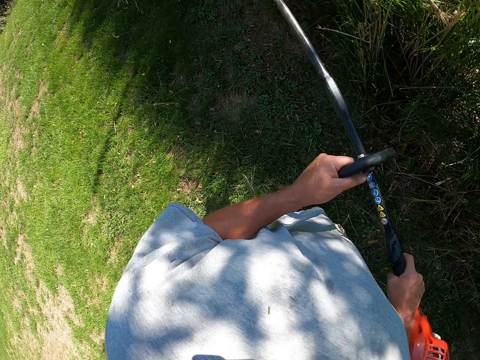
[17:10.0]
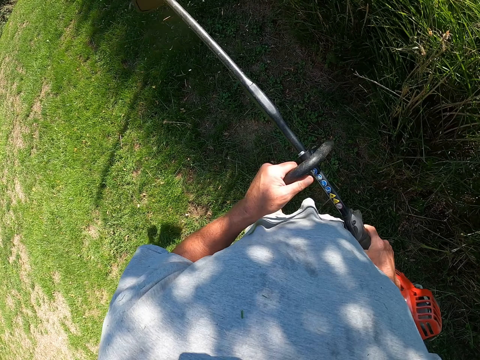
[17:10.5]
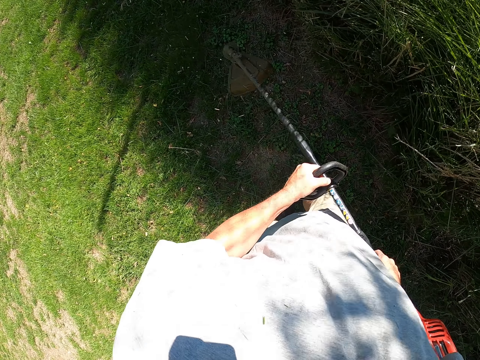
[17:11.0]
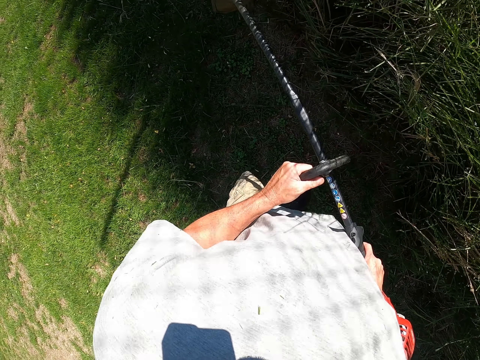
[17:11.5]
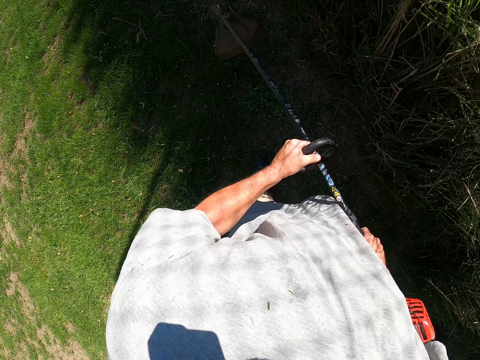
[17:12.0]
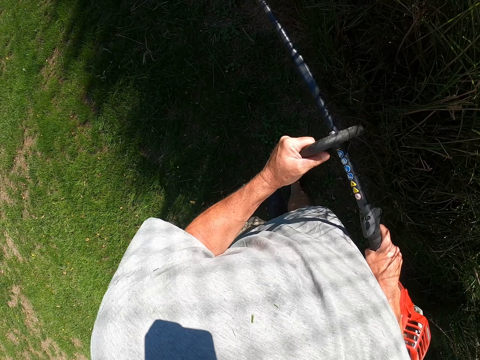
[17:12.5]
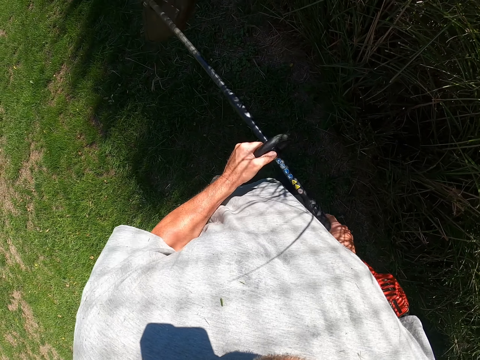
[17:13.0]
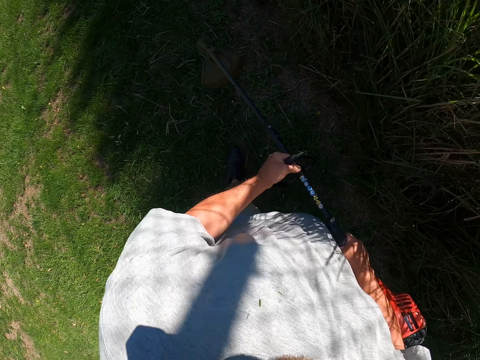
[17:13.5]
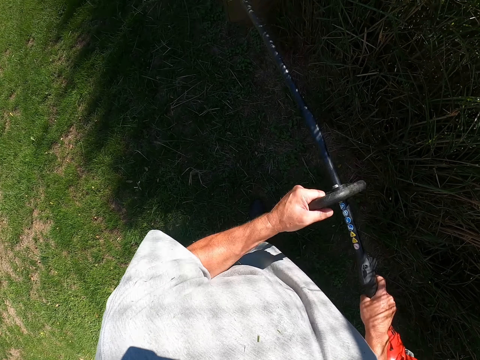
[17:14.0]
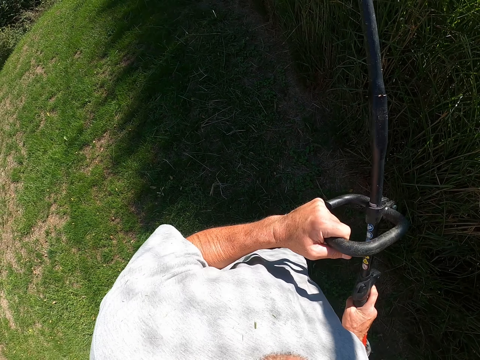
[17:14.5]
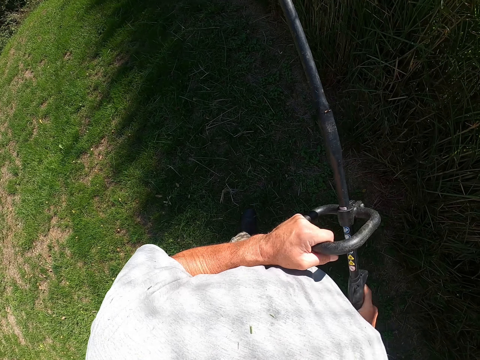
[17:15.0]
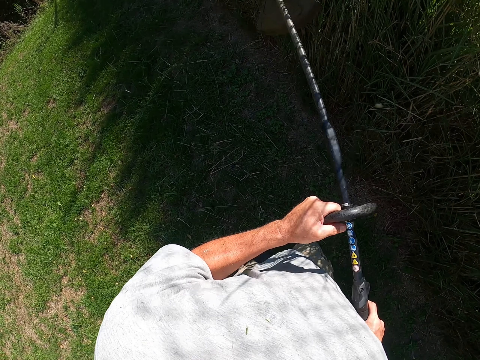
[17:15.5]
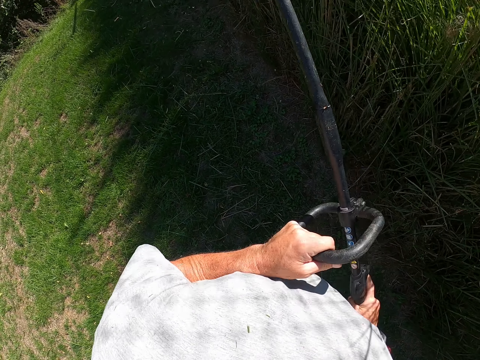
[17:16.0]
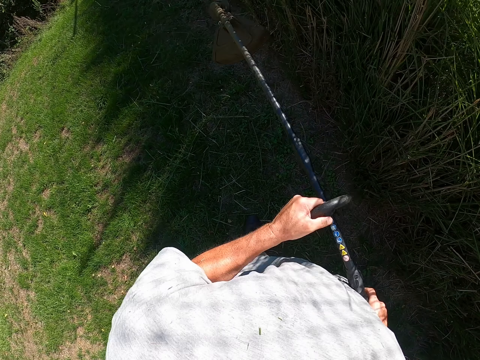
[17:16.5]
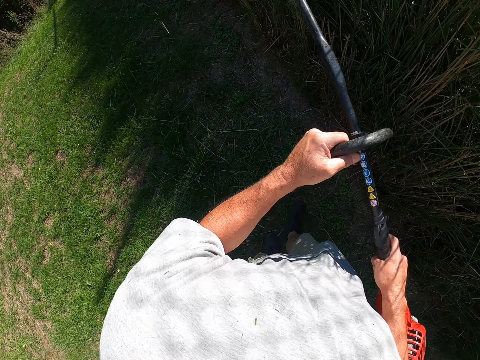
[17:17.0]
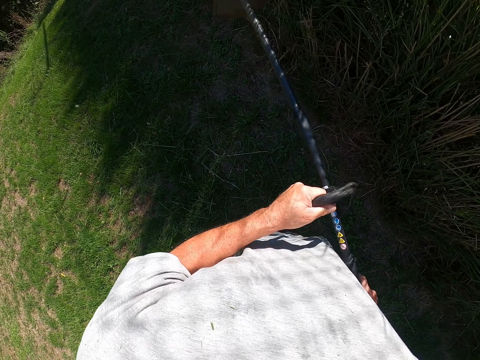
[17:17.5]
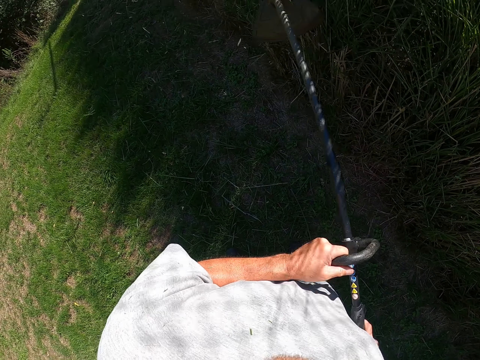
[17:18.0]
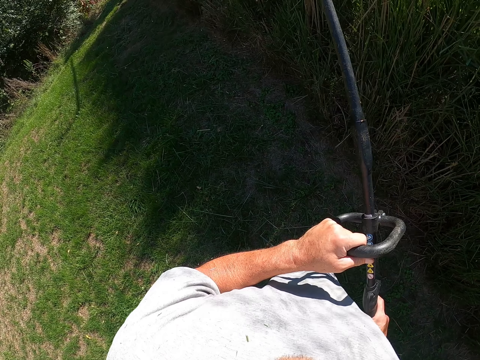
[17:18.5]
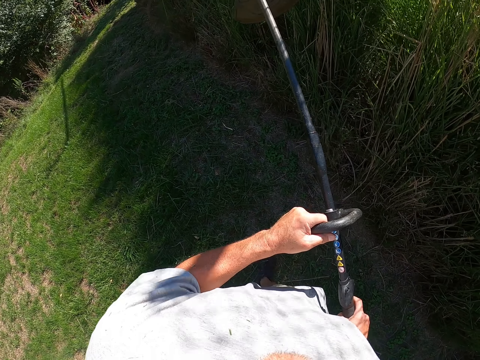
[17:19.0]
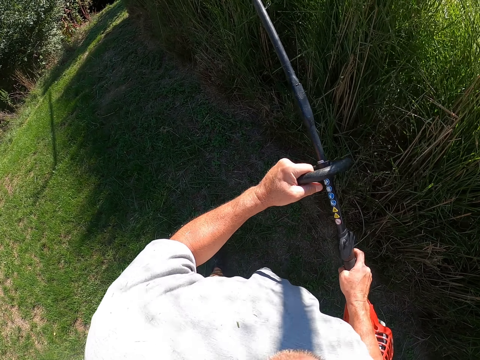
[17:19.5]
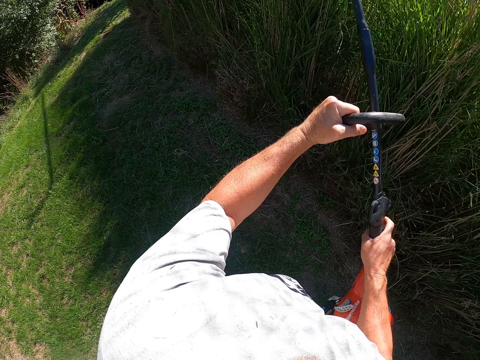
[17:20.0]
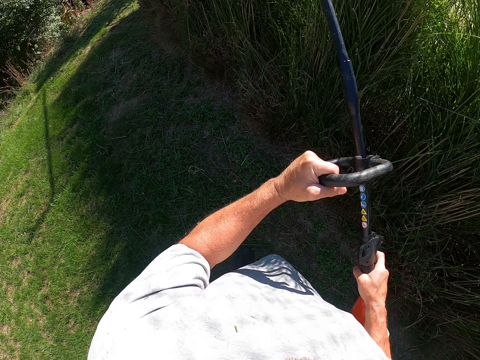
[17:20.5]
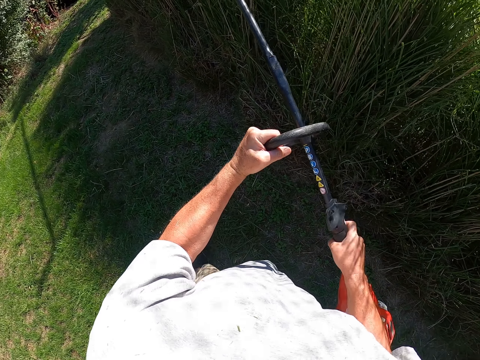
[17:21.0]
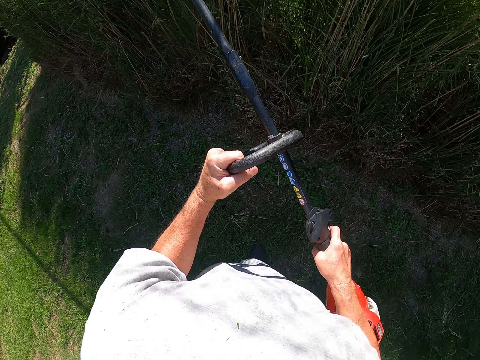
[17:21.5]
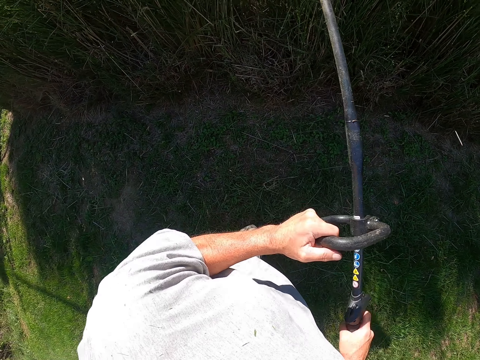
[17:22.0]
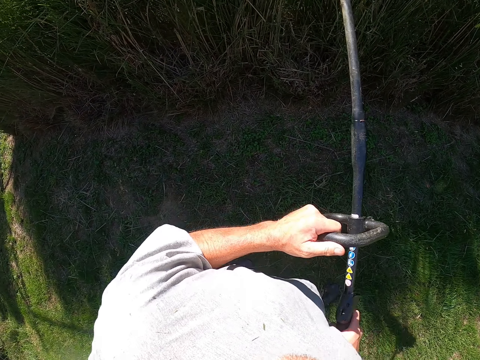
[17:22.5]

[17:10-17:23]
The camera wearer cuts grass with a brush cutter. They walk around the garden. They cut grass with the brush cutter. They cut grass with the brush cutter repeatedly.

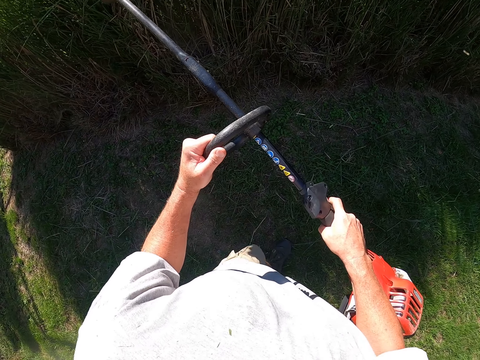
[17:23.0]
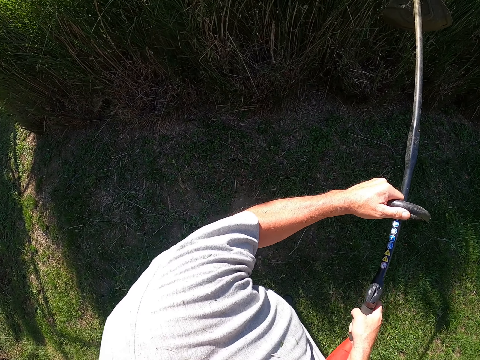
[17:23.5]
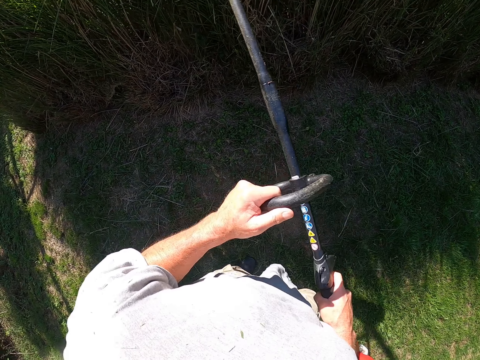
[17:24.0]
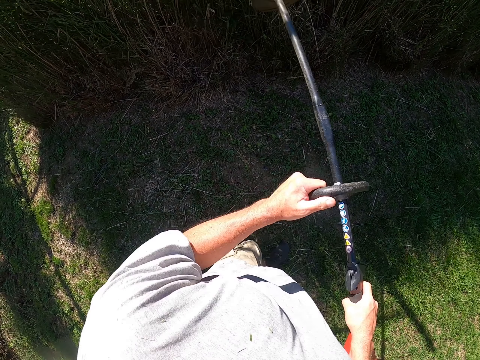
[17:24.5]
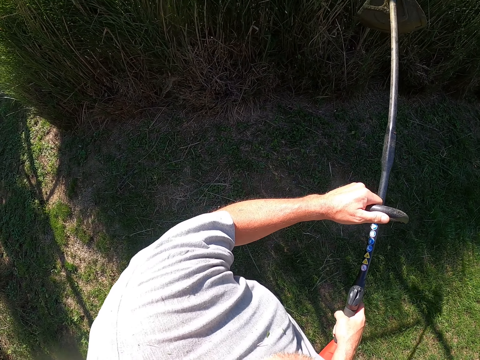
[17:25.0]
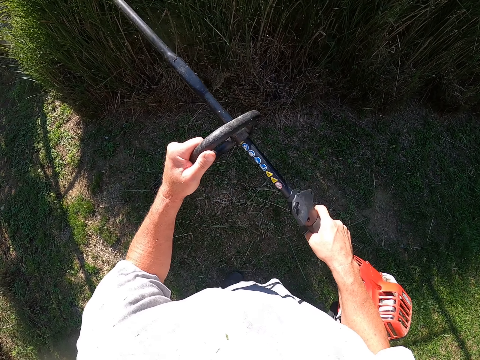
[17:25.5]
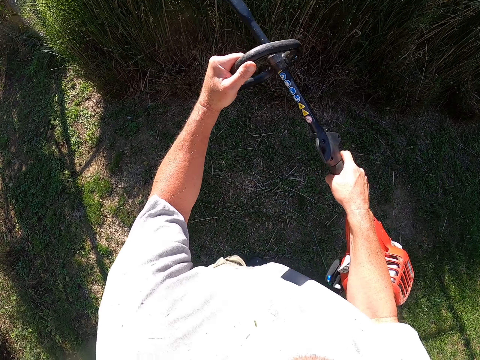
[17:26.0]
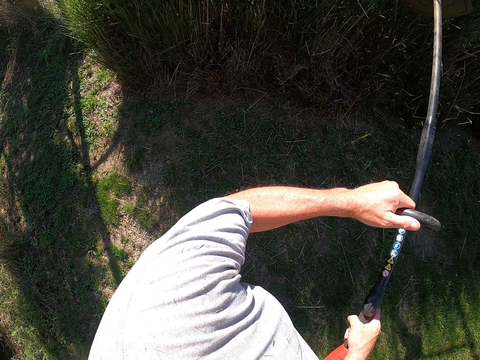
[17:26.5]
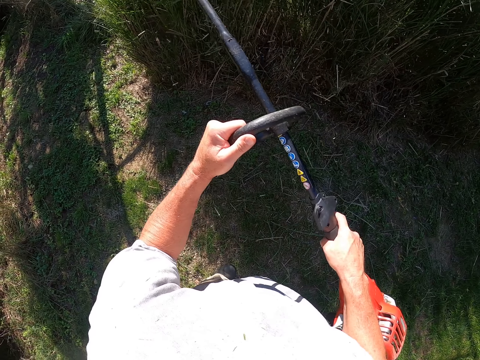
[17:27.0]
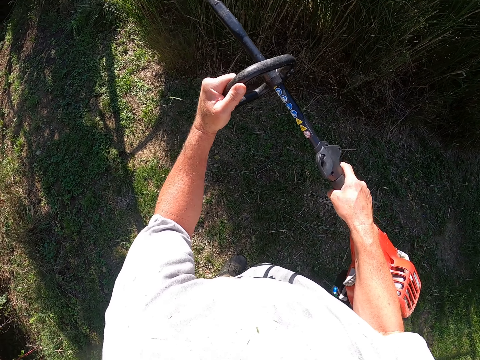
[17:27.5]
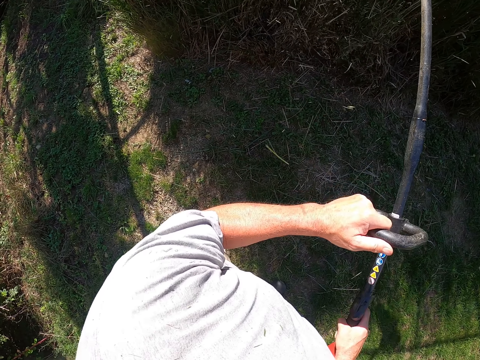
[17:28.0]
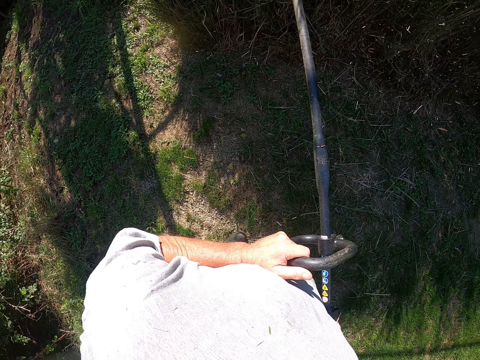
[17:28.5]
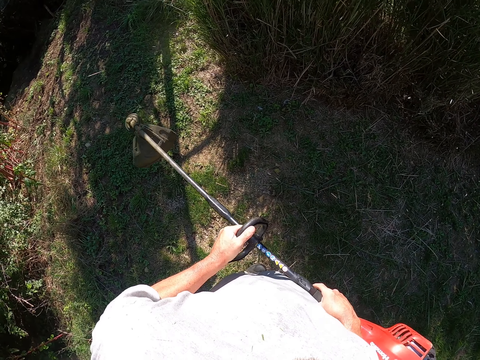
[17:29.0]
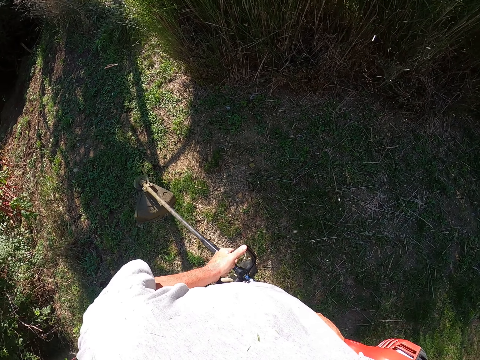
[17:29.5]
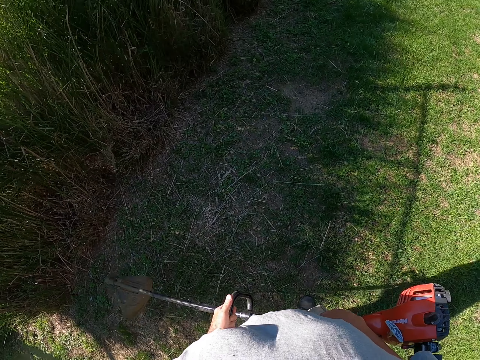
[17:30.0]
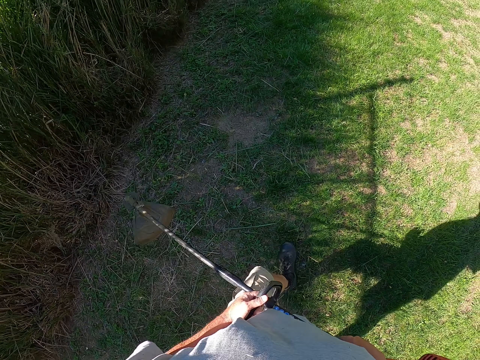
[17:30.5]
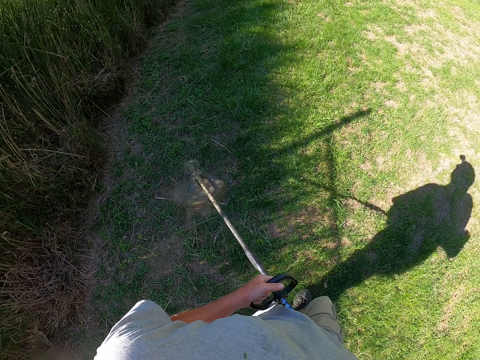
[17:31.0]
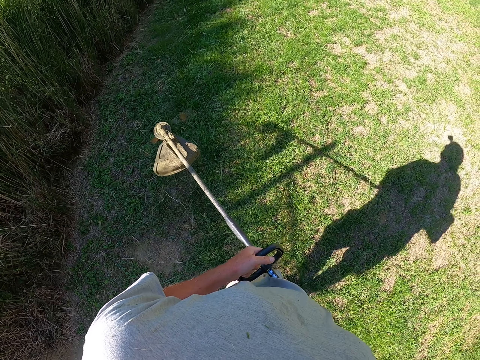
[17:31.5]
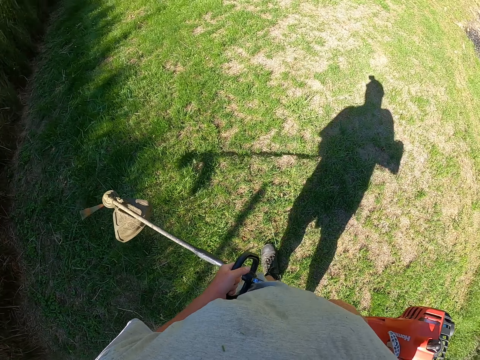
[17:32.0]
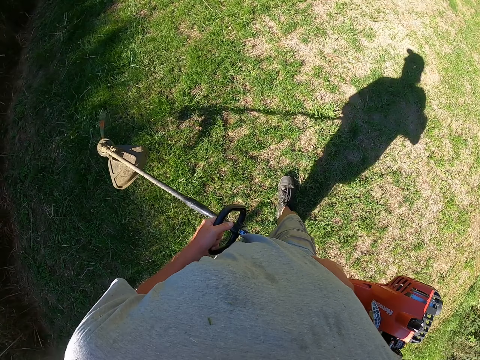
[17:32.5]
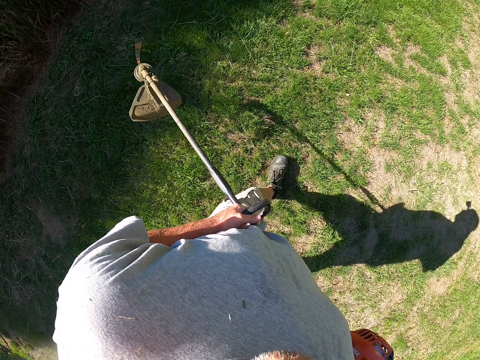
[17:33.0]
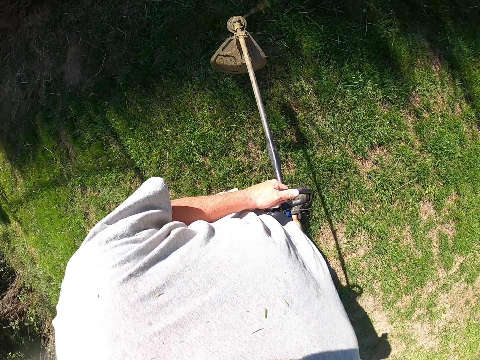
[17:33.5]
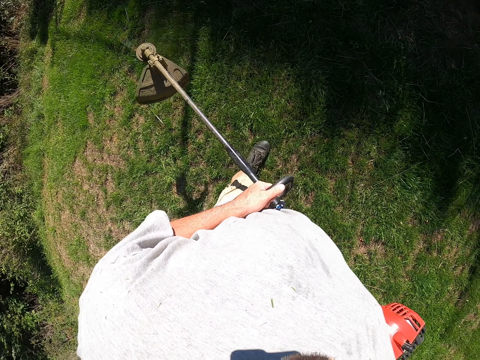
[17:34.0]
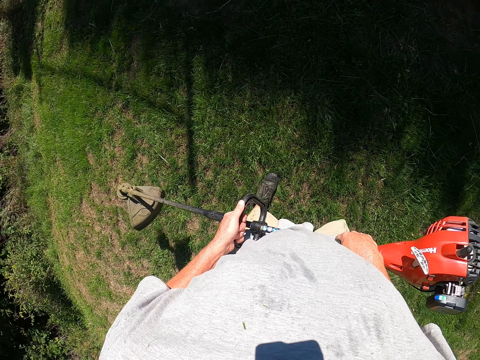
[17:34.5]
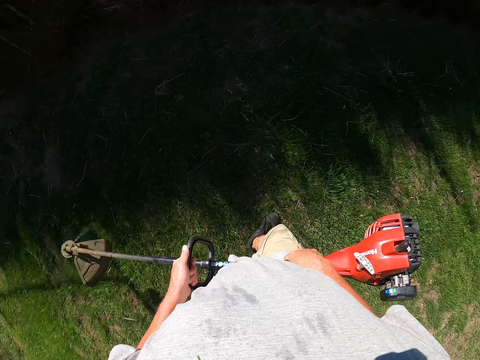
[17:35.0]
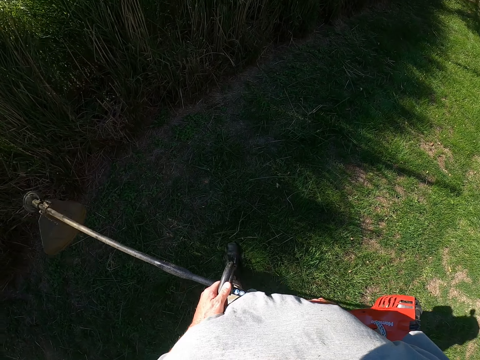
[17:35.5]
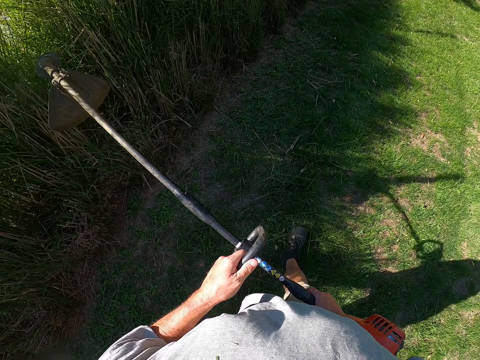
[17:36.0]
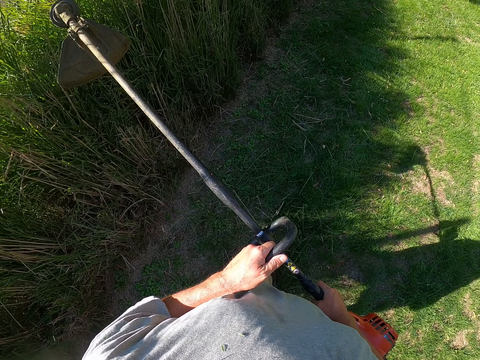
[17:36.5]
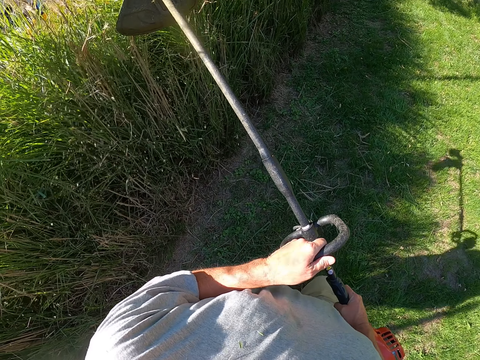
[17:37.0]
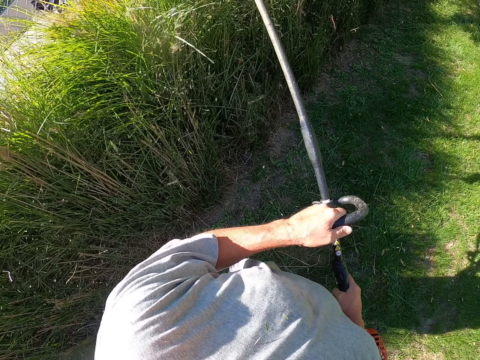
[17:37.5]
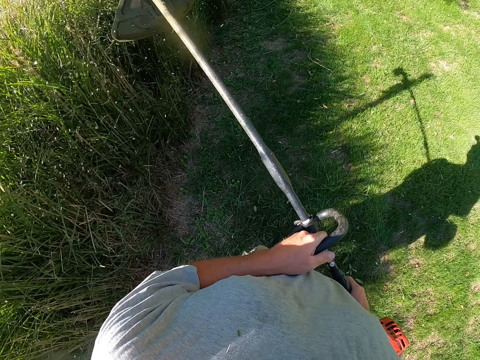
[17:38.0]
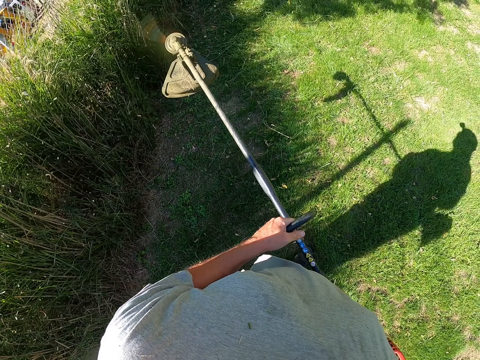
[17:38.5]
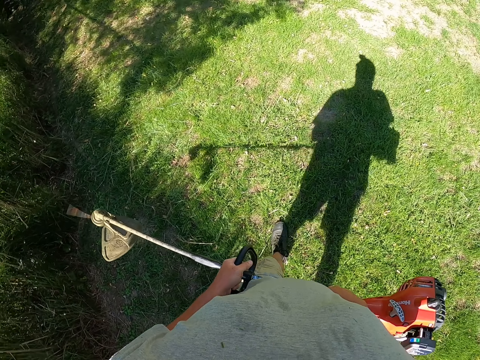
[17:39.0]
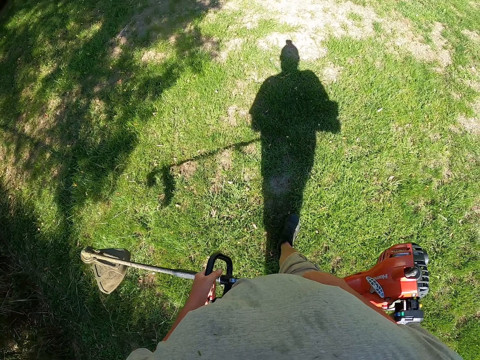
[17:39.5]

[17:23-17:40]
The camera wearer cuts grass with a brush cutter. They cut grass with the brush cutter repeatedly. They walk around the garden. They cut grass with the brush cutter. They cut grass with the brush cutter again.
